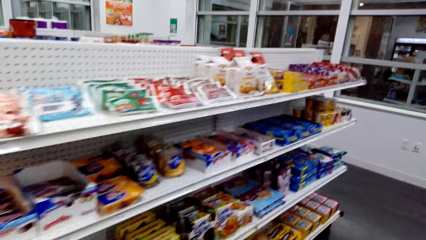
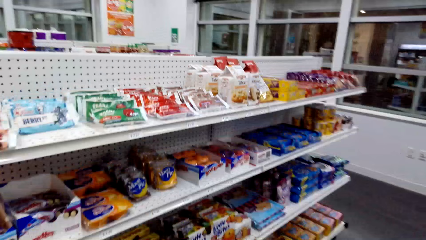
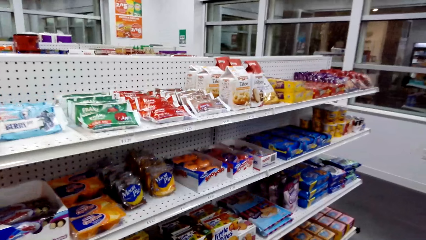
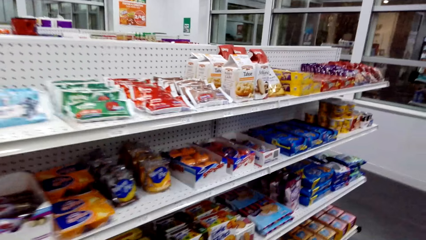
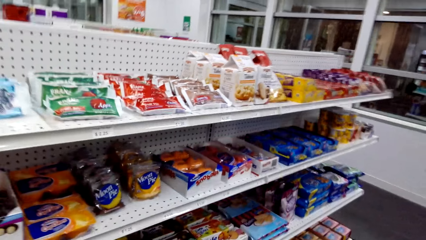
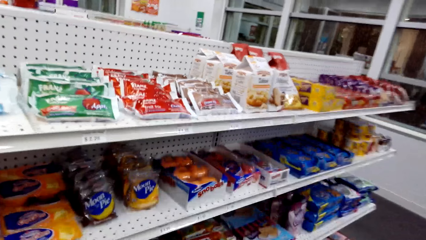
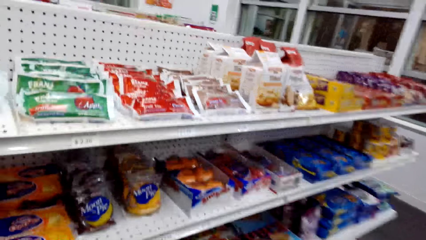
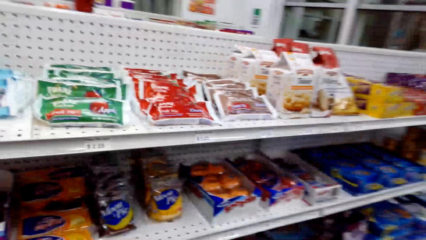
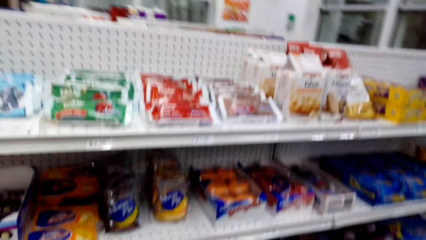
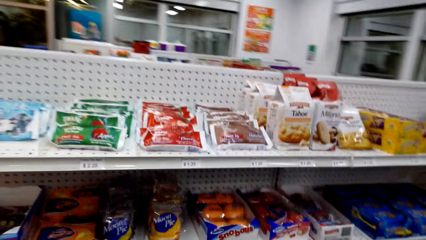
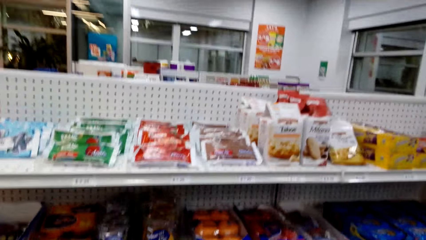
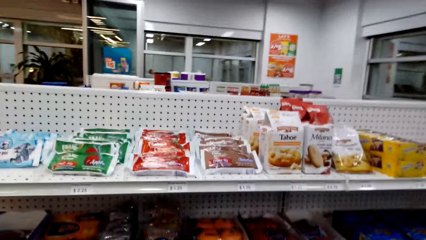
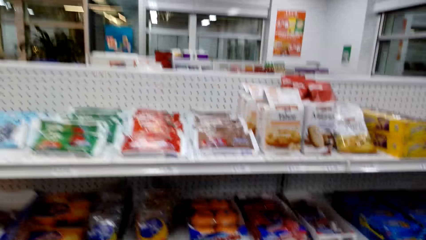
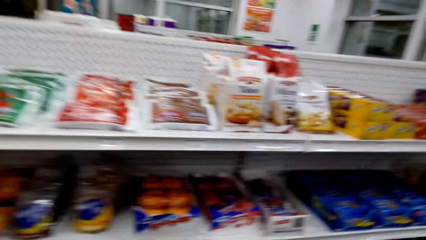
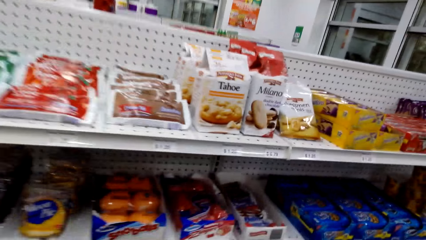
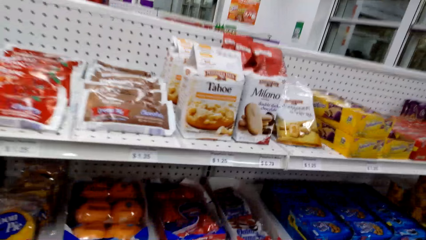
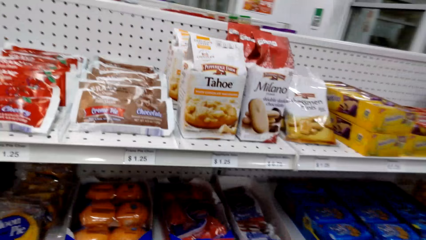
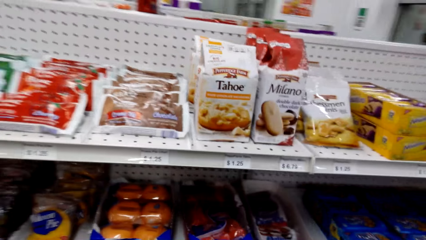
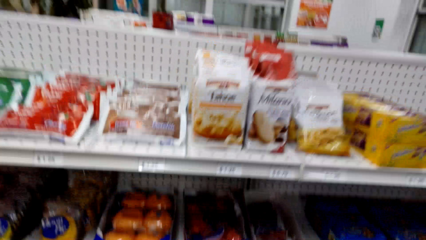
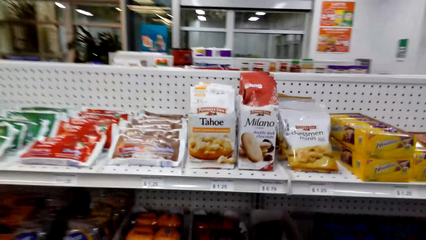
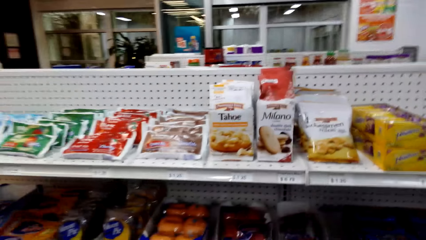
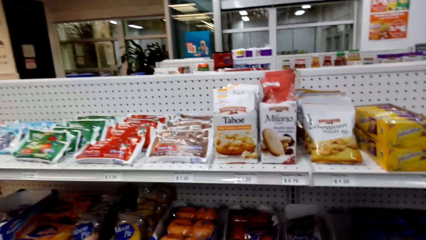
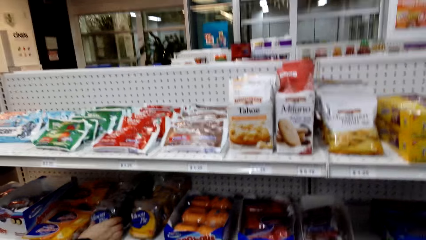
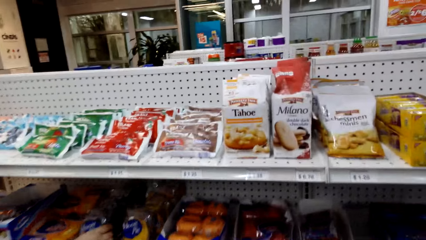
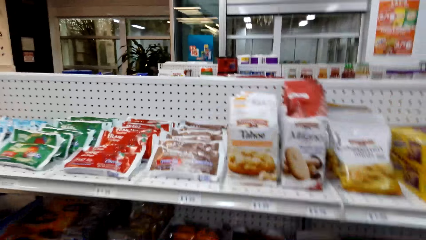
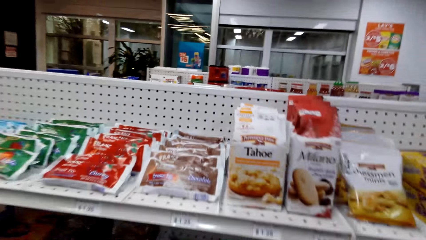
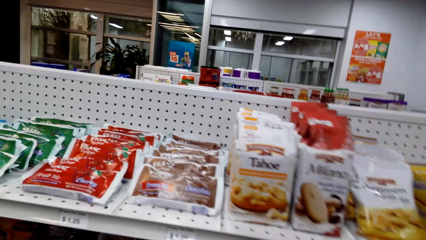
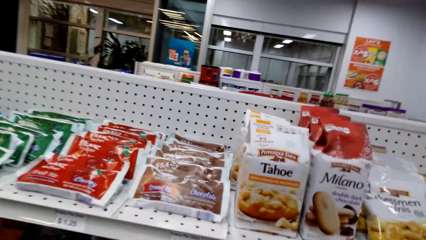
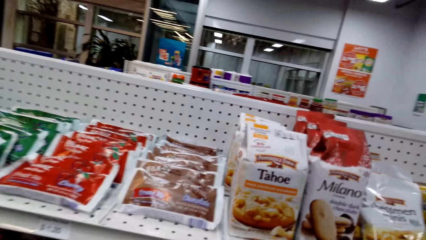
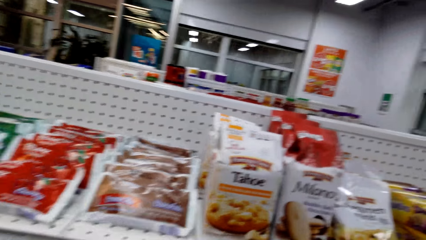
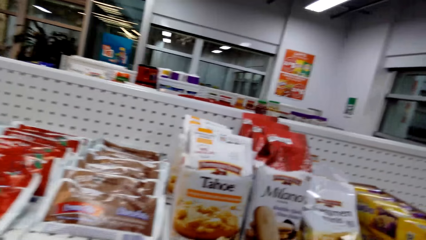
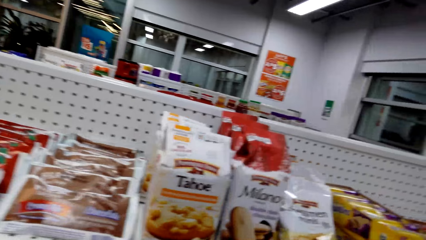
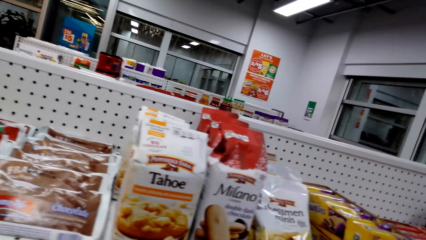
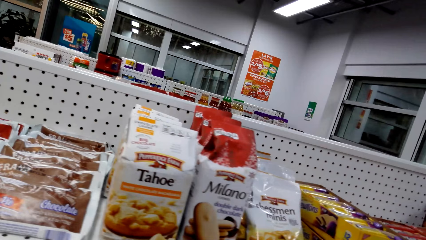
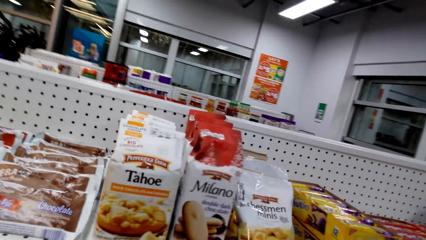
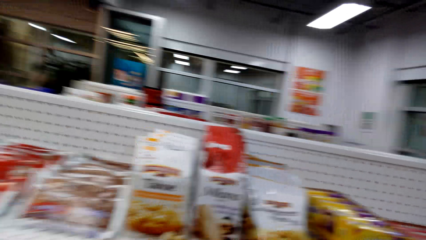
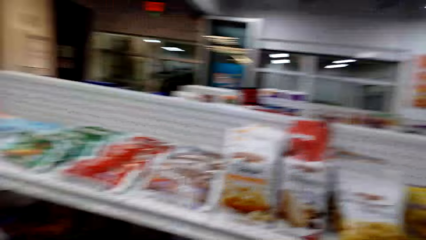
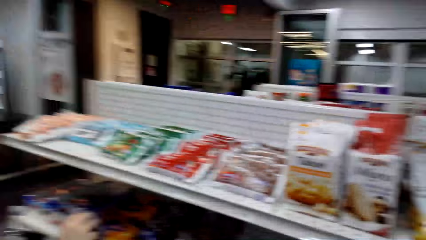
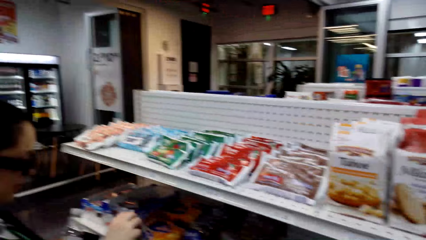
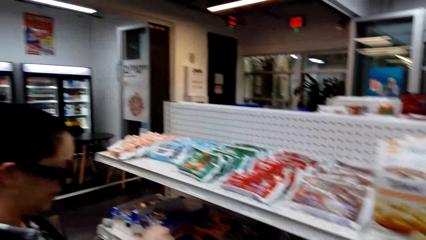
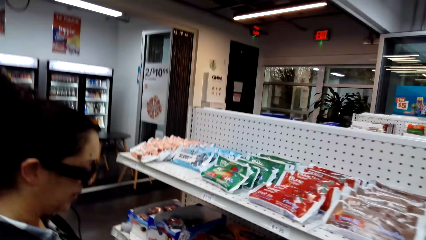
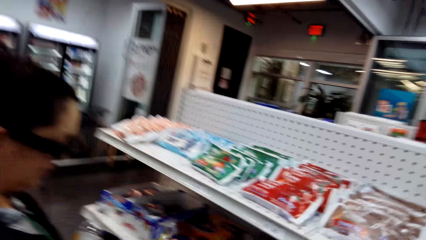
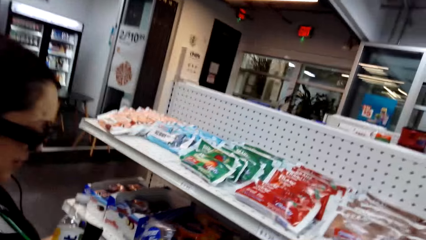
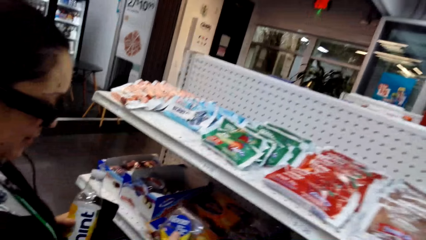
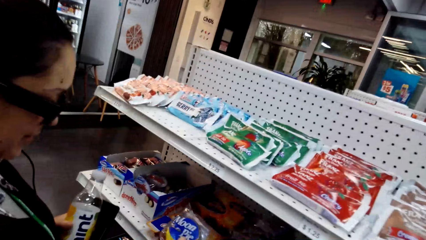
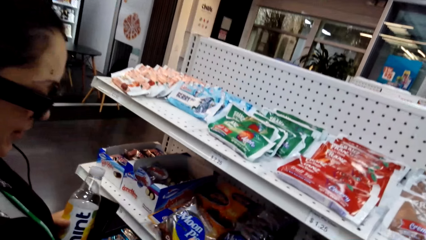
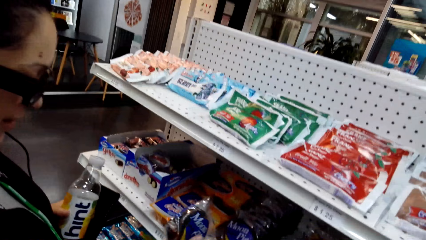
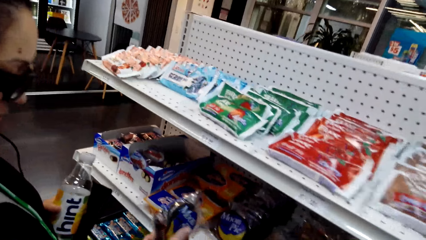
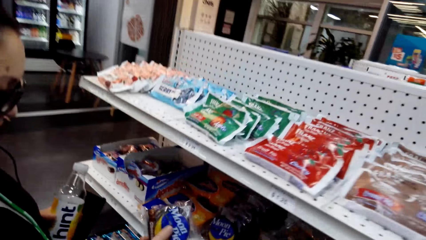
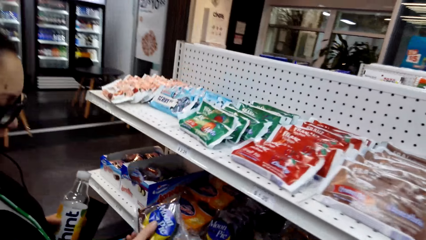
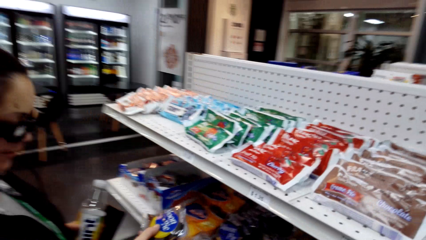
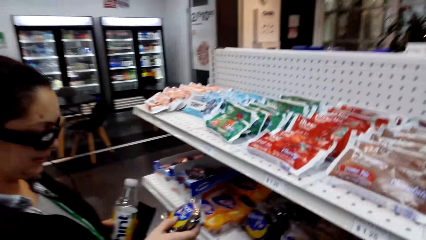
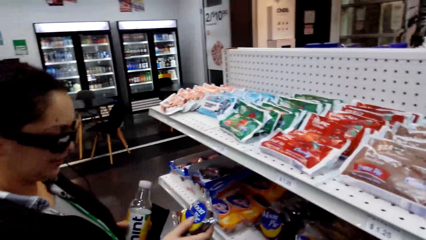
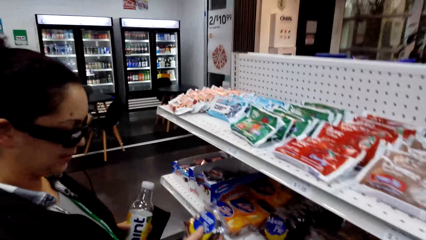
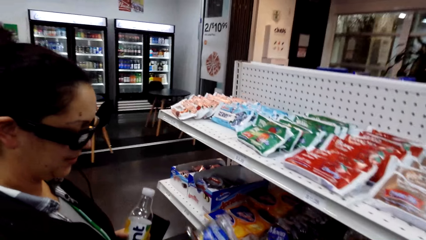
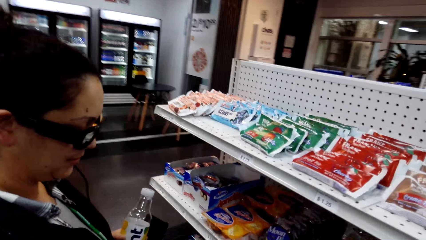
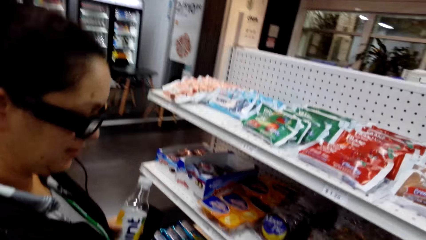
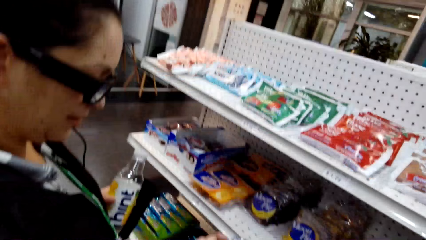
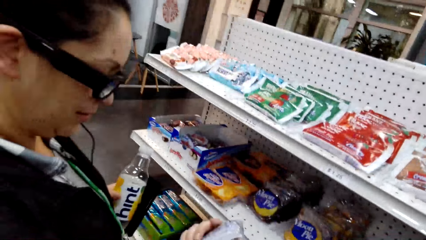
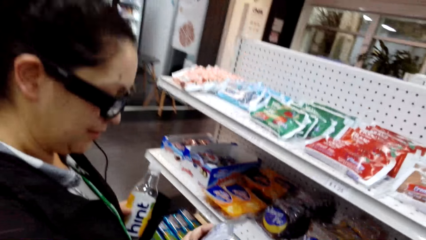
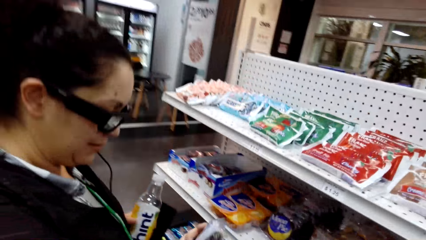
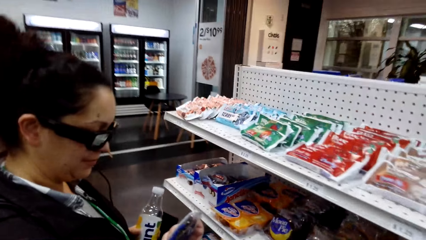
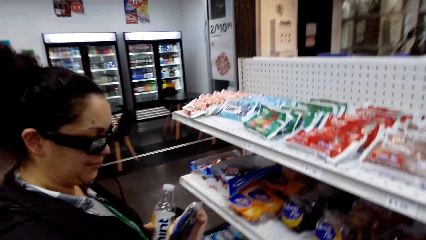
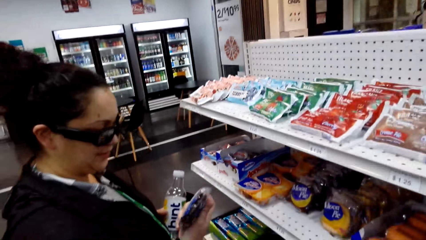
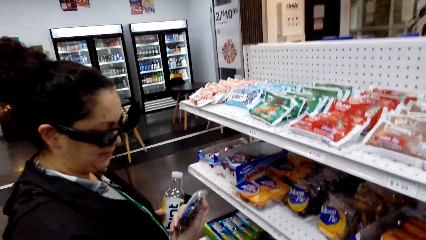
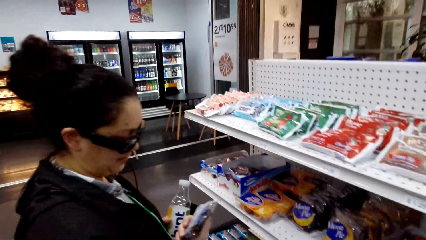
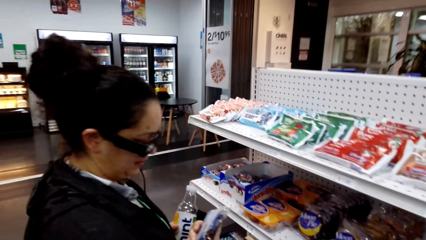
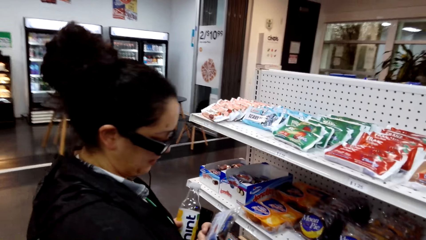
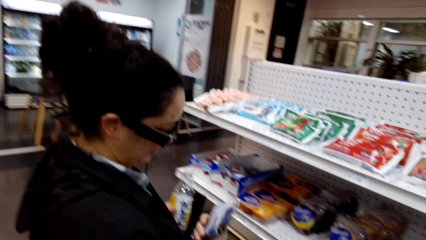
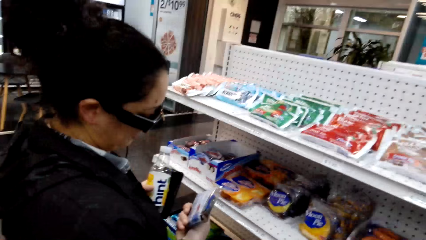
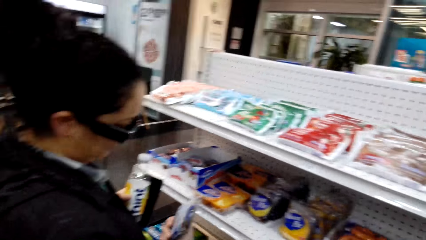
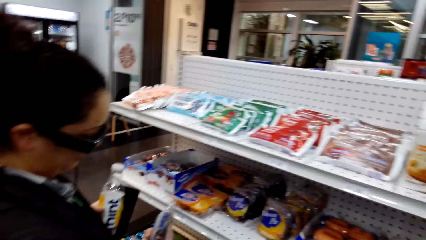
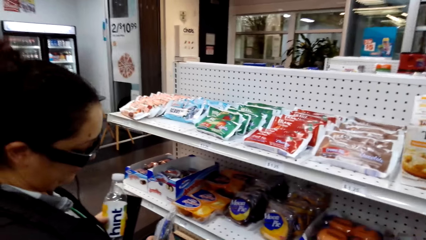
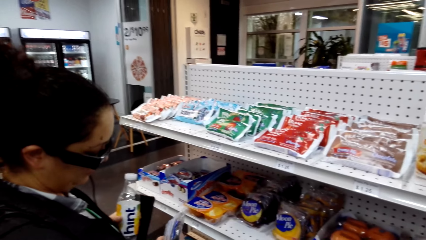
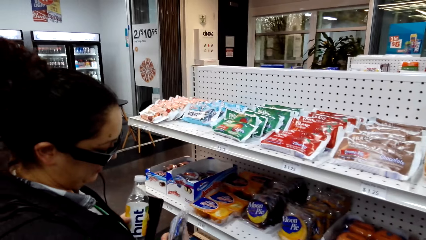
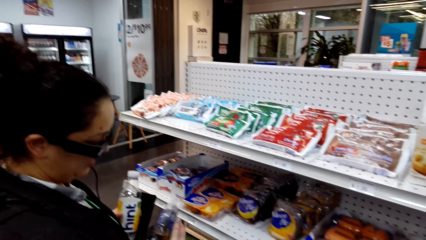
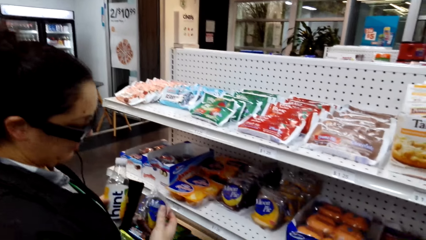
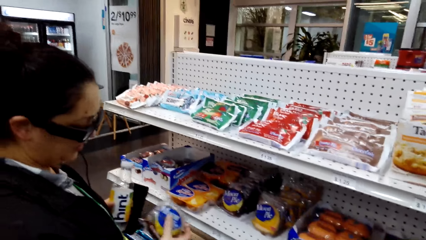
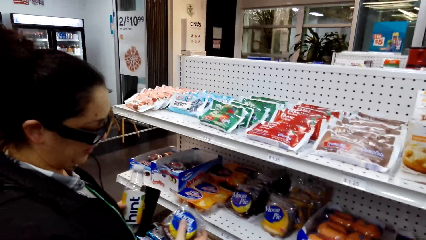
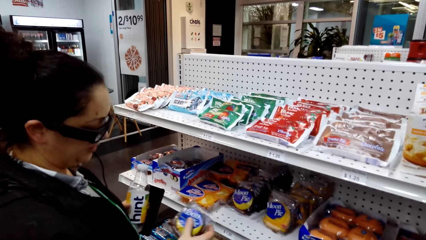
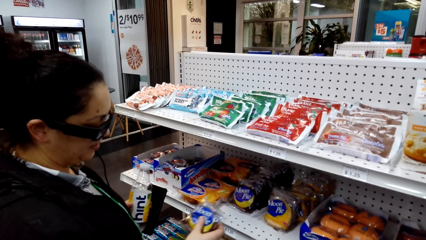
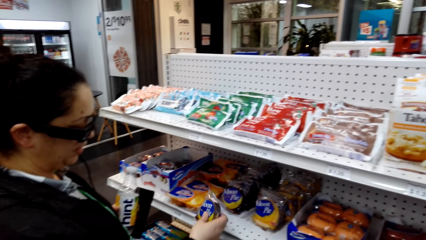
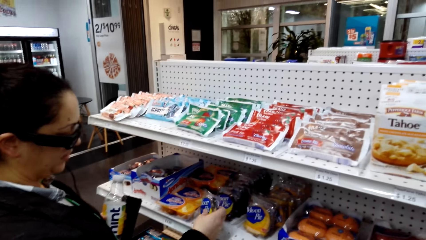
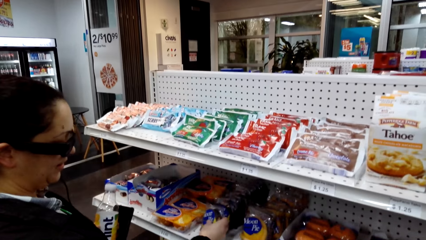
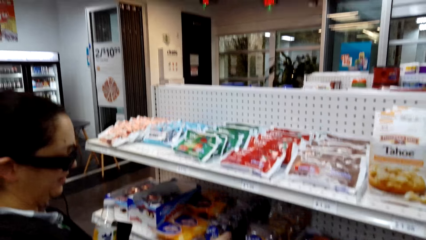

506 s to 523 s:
The camera wearer looks around. A woman holds a moon pie. The woman touches something.
